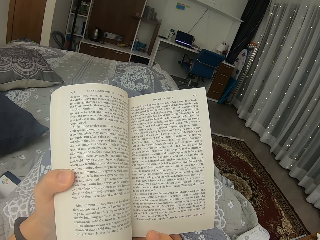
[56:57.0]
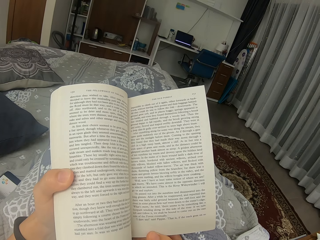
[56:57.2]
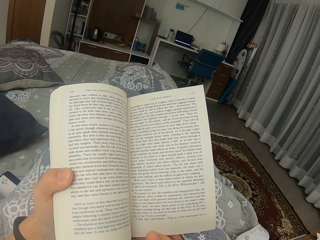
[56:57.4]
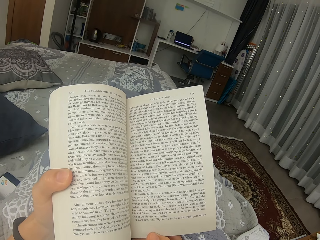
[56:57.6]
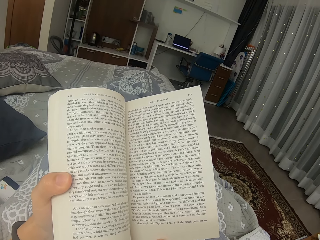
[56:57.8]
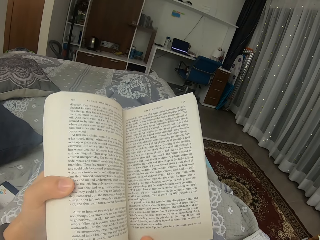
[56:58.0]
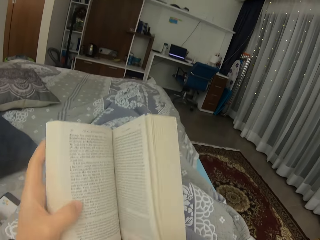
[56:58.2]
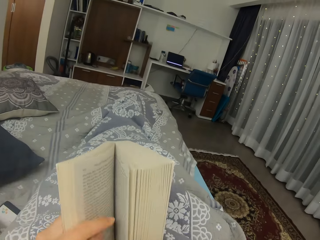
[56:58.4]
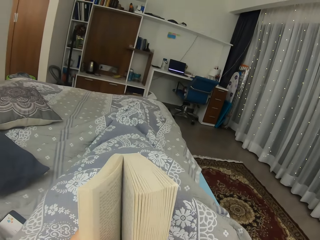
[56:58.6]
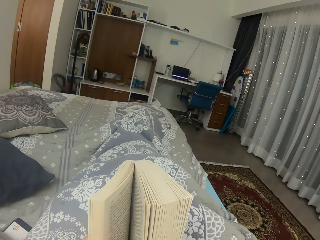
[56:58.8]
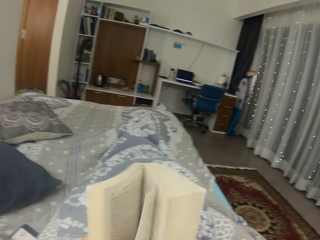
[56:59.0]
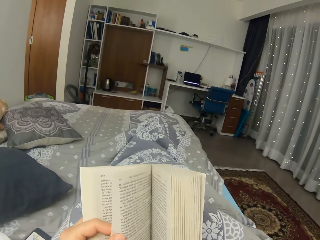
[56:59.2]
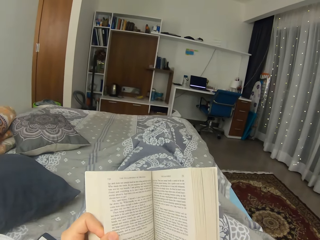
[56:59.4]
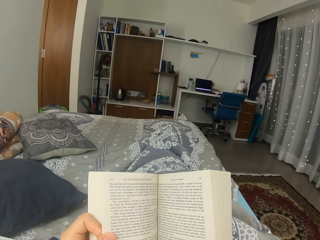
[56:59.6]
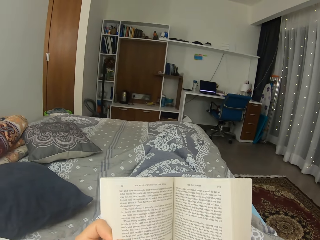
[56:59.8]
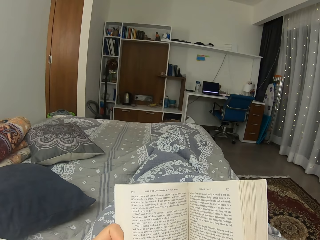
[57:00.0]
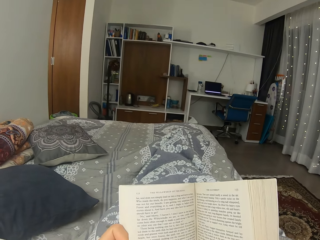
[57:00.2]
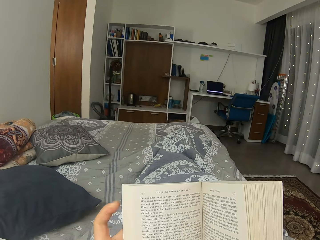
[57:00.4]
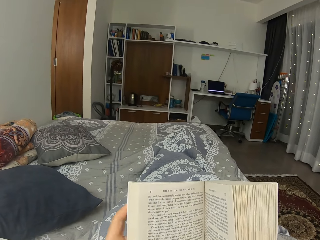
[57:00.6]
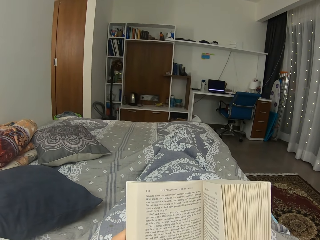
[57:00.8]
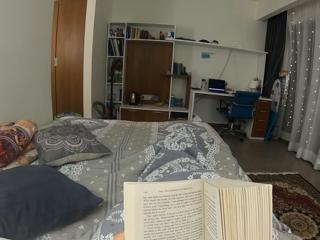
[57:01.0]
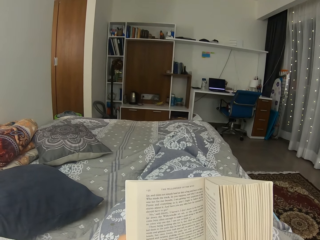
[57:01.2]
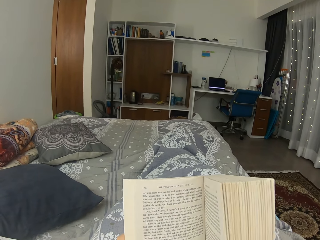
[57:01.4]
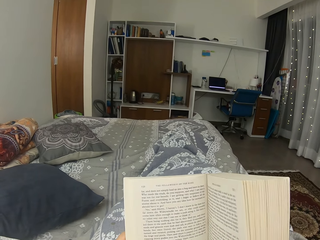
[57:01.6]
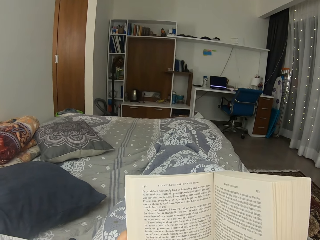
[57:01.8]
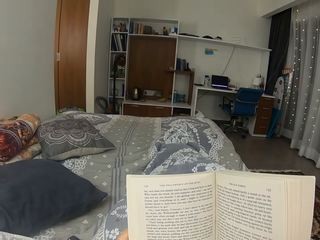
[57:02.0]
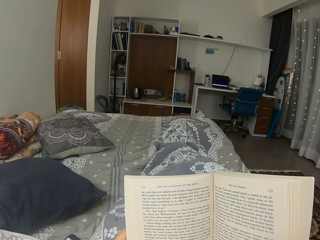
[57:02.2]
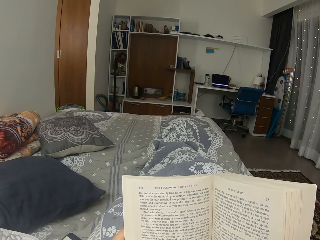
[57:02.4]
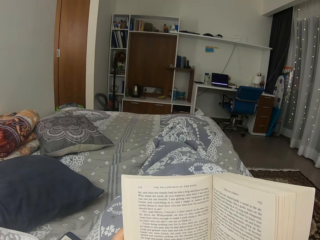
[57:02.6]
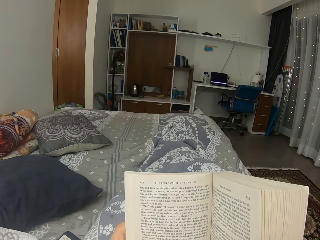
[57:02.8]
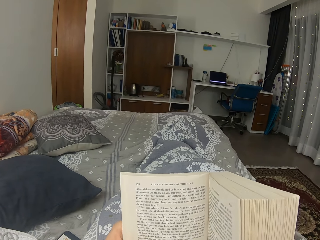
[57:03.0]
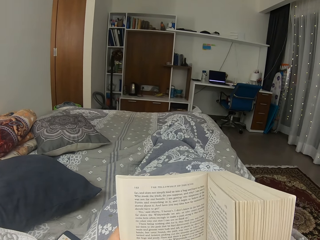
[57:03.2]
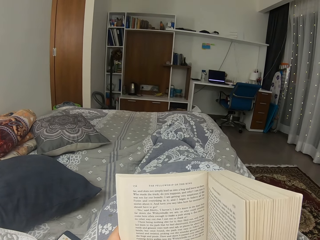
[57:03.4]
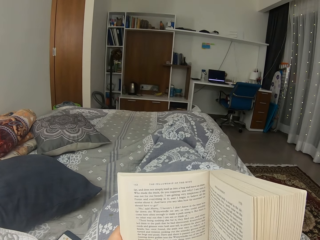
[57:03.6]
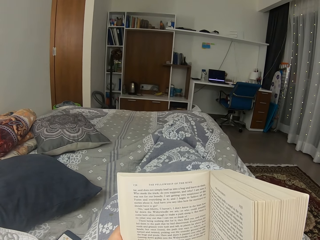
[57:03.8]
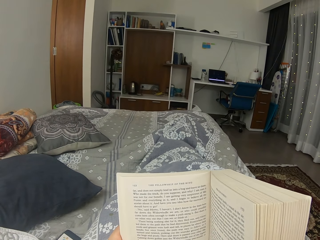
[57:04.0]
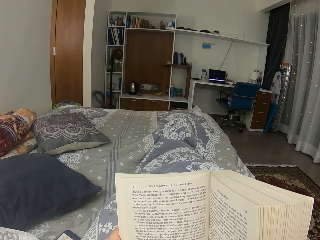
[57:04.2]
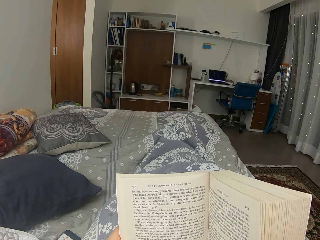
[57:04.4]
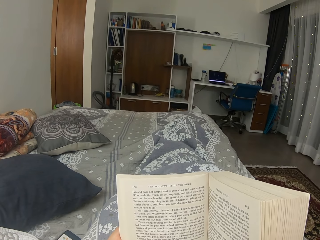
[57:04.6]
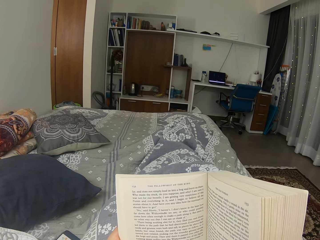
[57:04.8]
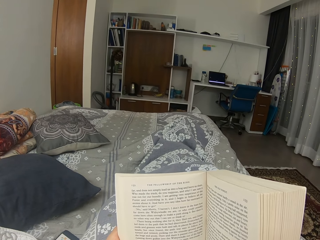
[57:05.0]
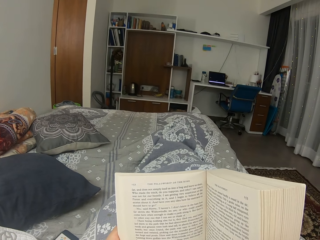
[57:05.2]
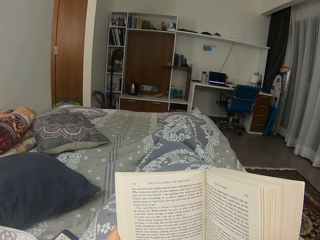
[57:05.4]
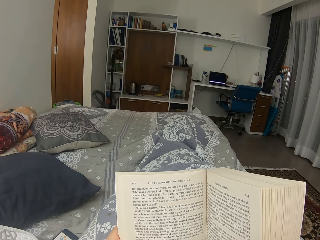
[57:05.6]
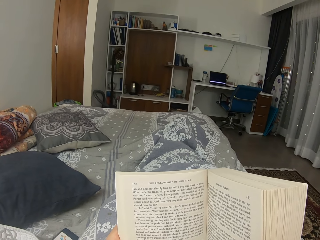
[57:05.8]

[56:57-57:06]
The camera wearer turns a page. They read a novel.
